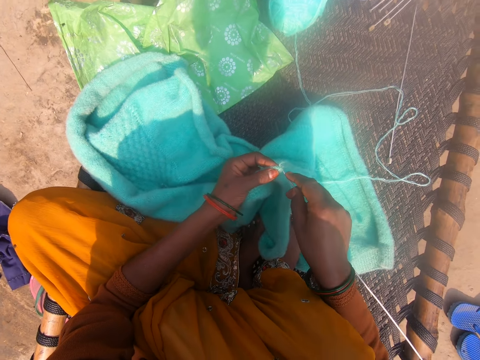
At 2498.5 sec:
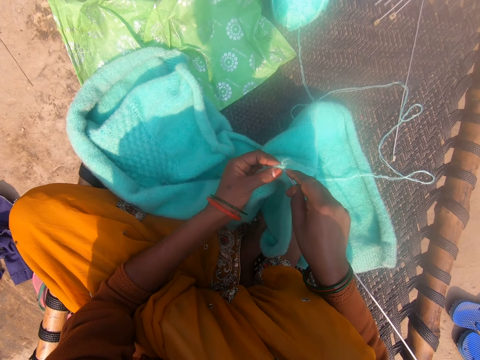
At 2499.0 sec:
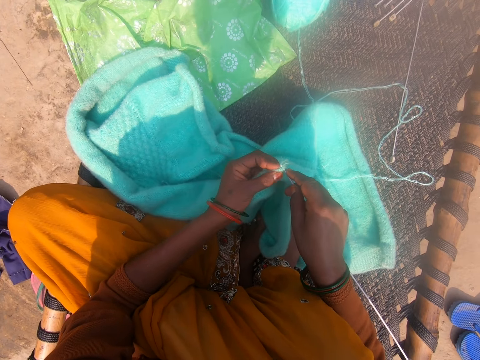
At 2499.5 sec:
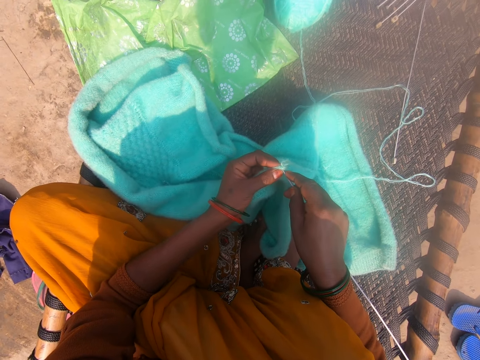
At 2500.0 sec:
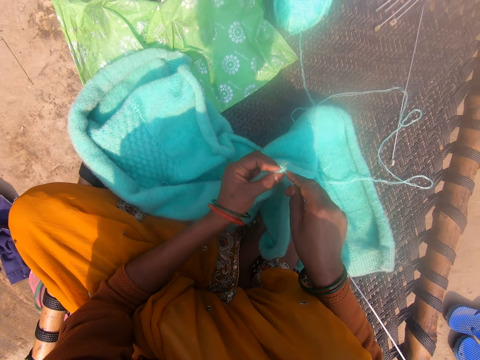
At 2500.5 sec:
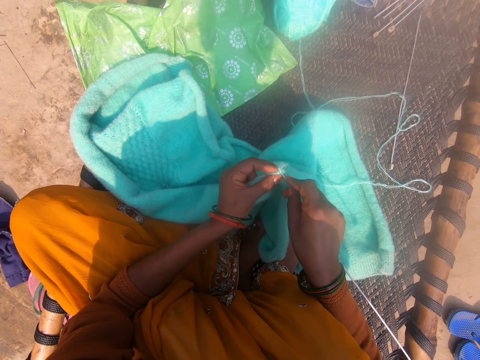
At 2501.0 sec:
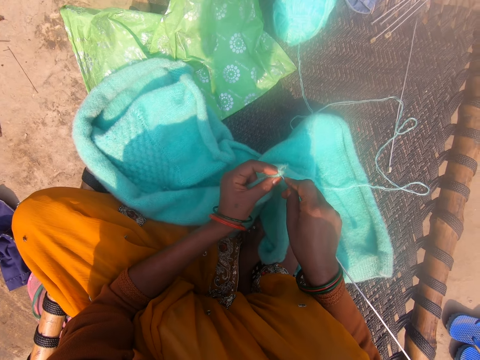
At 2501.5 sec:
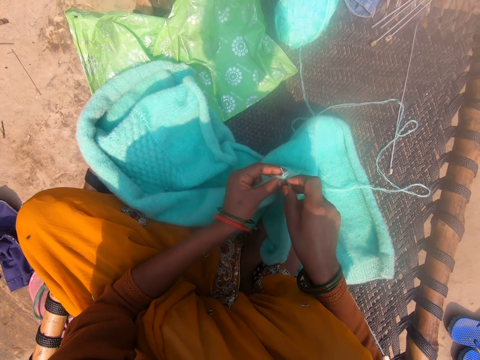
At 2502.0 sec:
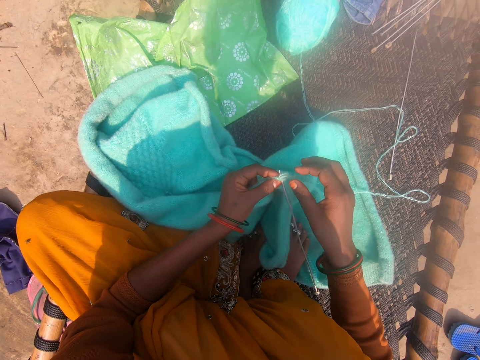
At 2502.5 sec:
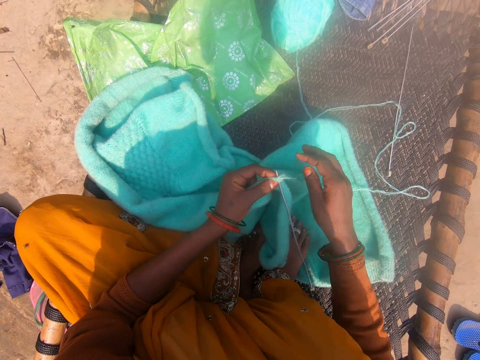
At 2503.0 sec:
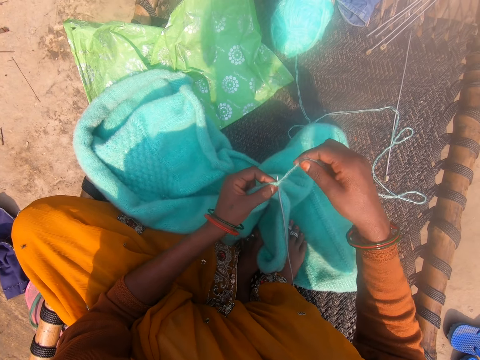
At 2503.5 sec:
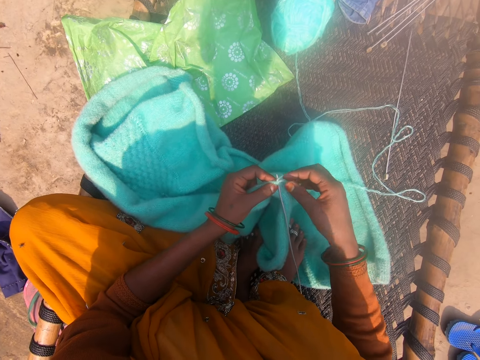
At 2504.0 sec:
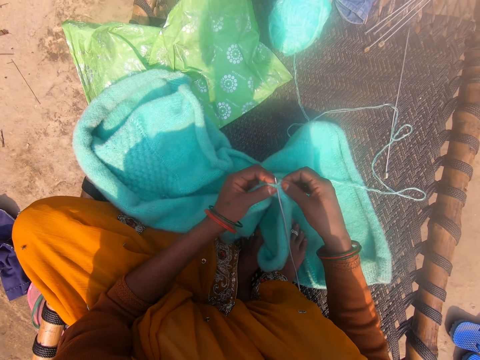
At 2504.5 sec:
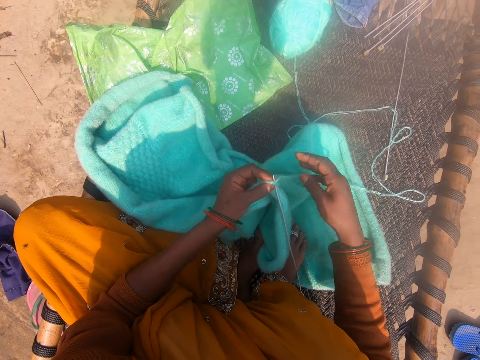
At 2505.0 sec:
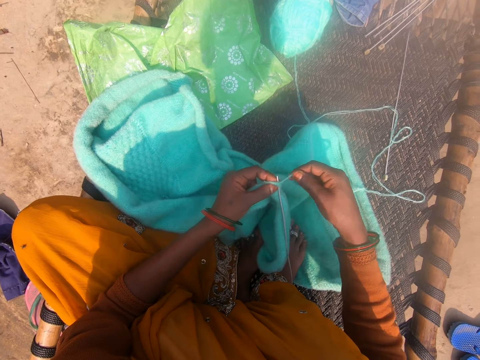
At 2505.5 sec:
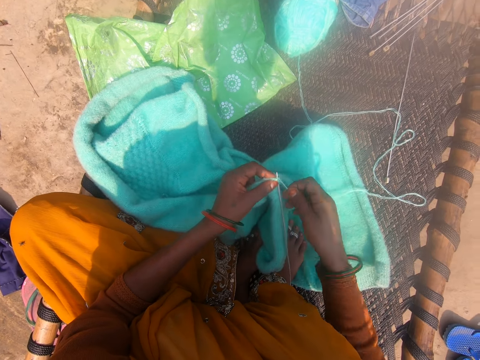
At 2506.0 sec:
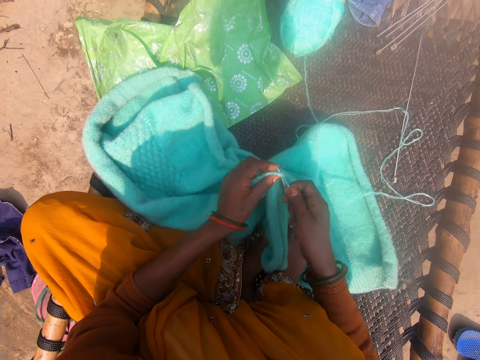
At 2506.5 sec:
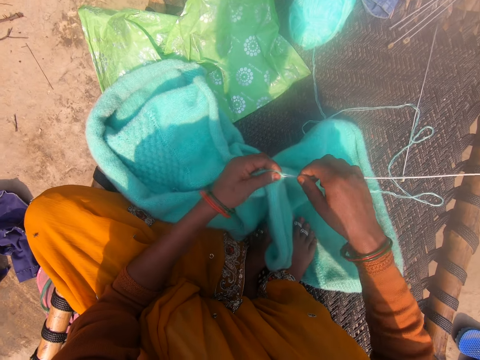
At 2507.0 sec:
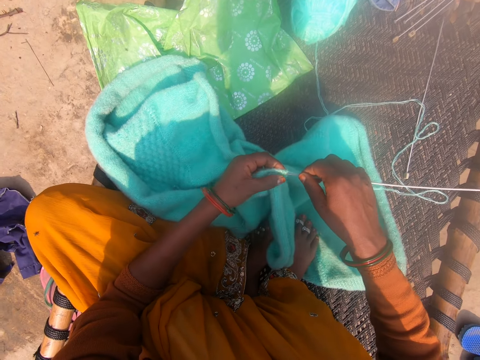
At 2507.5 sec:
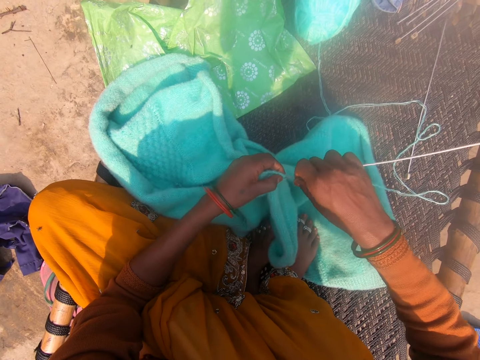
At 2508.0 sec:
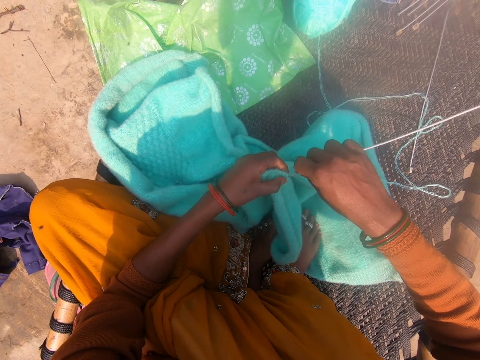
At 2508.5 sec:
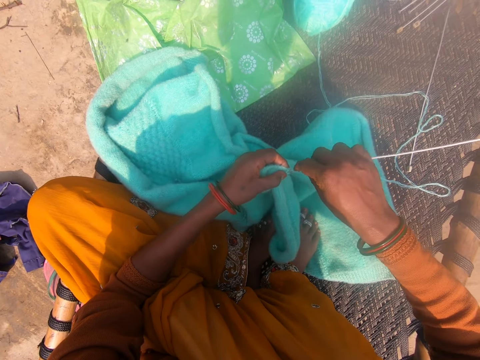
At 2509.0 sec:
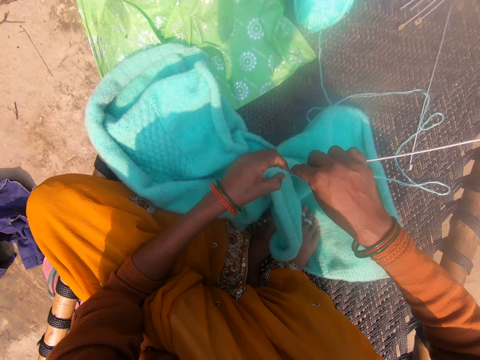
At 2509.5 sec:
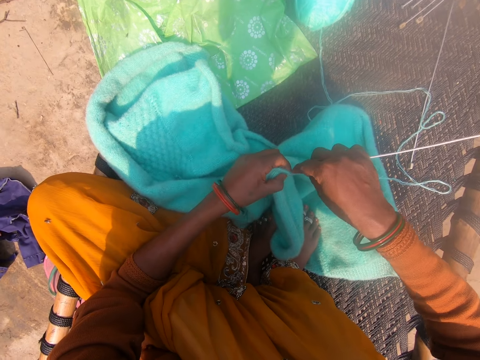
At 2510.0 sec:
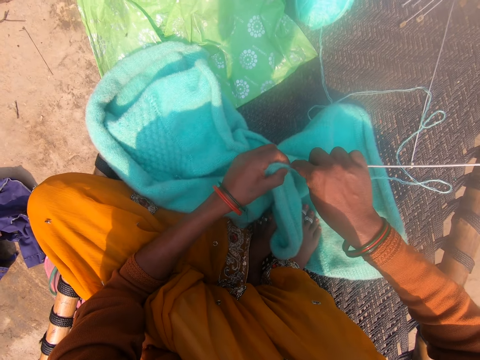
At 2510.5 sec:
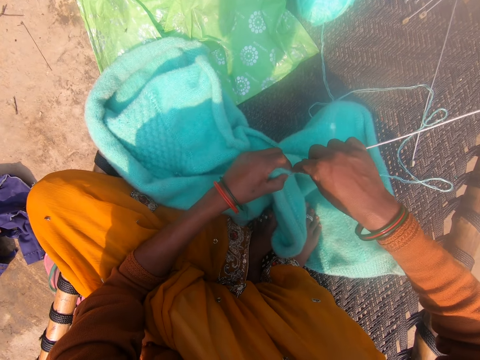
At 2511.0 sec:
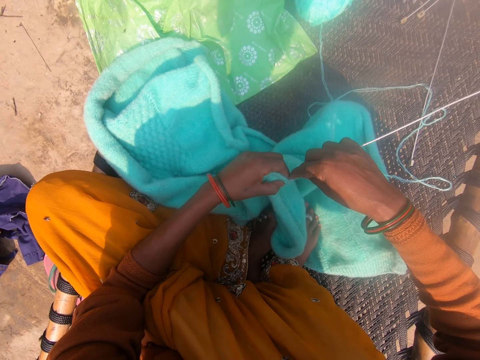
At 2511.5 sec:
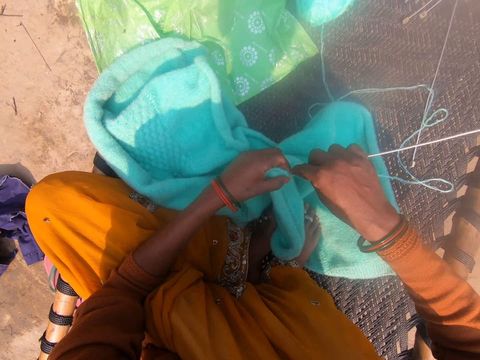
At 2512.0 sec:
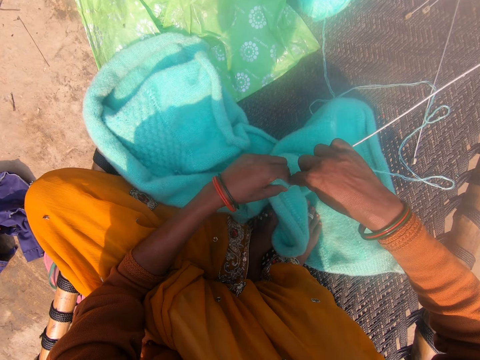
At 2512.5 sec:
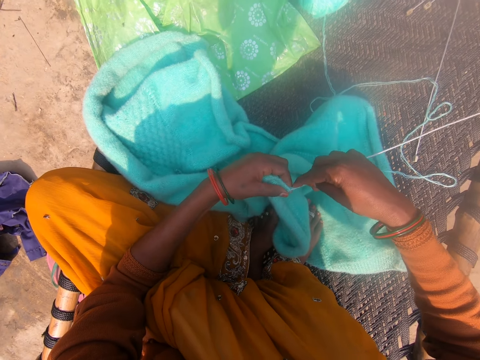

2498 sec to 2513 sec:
The camera wearer fixes the crochet on the sweater. They hold the thread. They roll the thread around the crochet. They sew the sweater.

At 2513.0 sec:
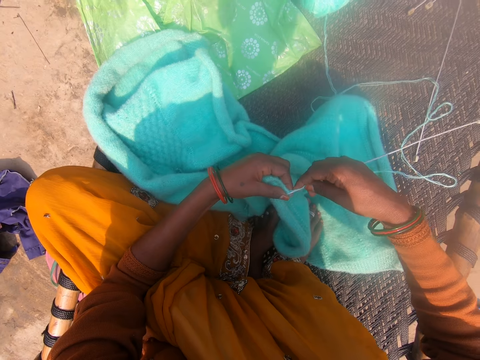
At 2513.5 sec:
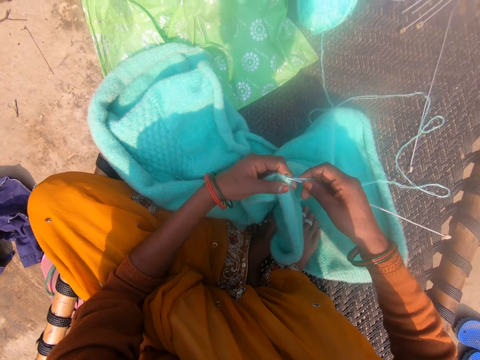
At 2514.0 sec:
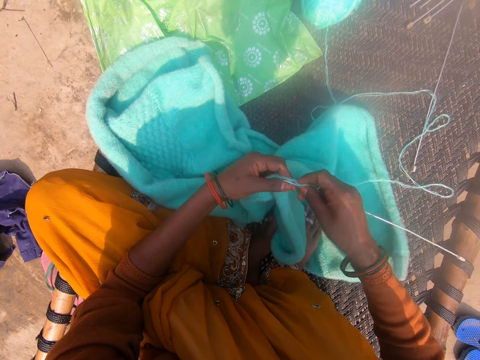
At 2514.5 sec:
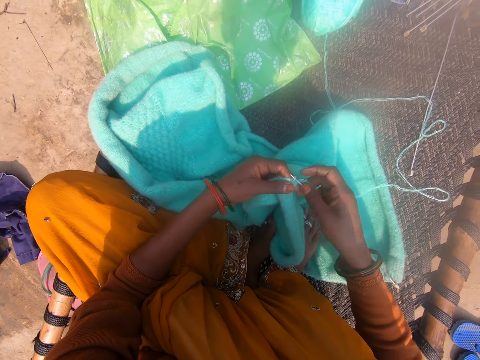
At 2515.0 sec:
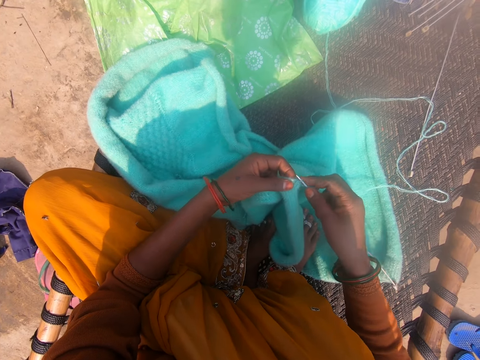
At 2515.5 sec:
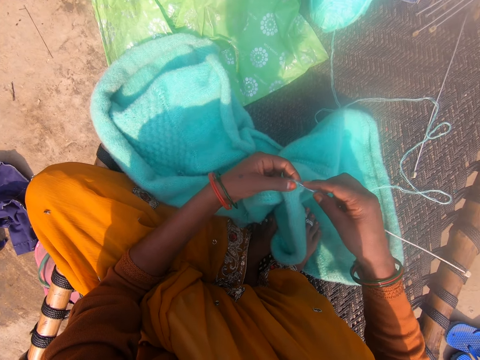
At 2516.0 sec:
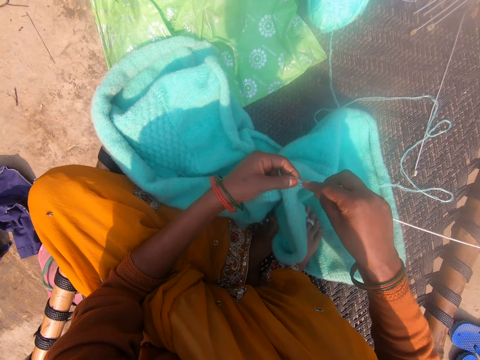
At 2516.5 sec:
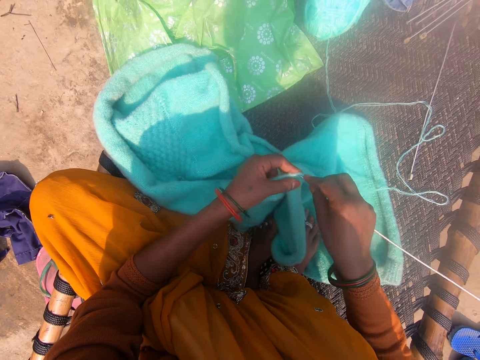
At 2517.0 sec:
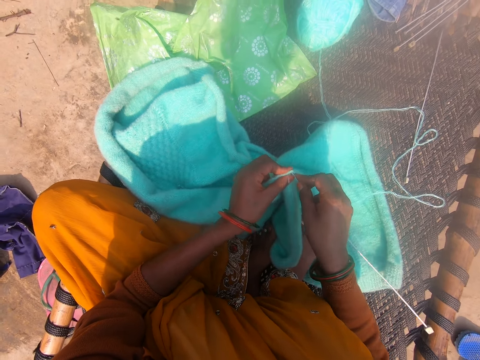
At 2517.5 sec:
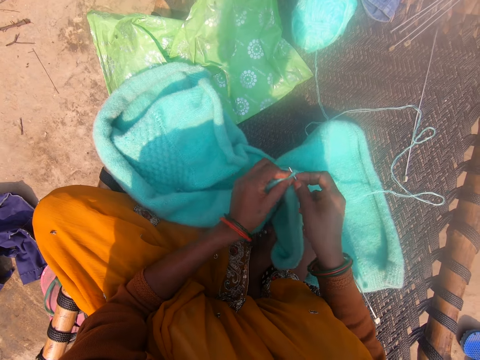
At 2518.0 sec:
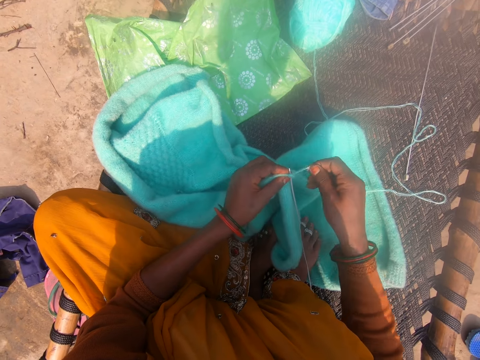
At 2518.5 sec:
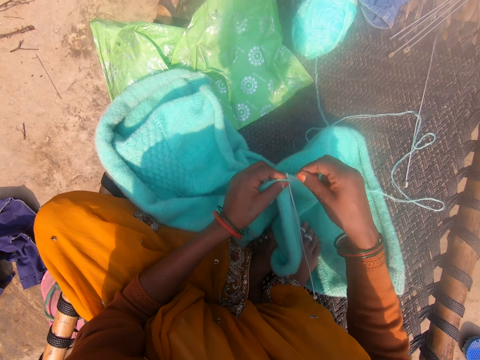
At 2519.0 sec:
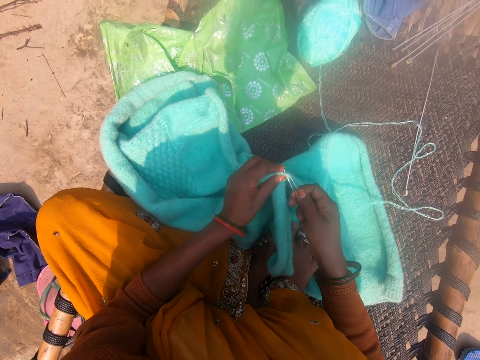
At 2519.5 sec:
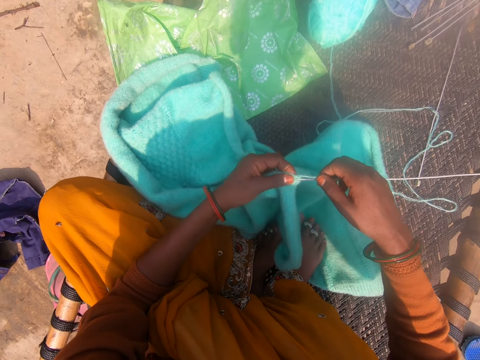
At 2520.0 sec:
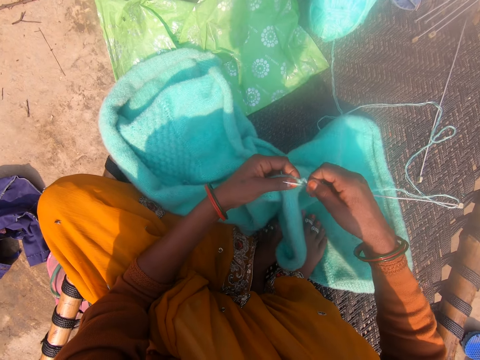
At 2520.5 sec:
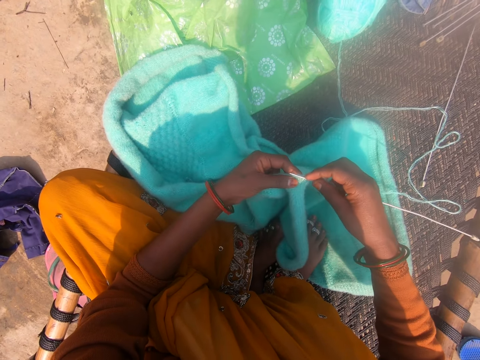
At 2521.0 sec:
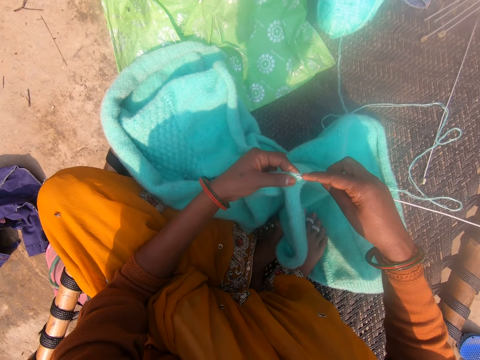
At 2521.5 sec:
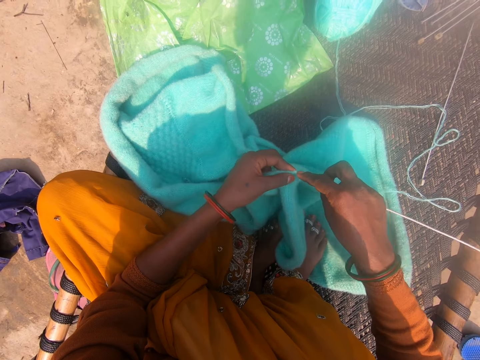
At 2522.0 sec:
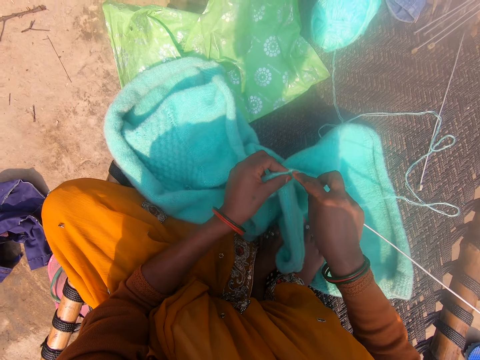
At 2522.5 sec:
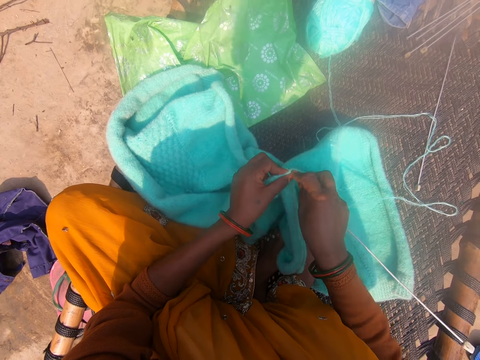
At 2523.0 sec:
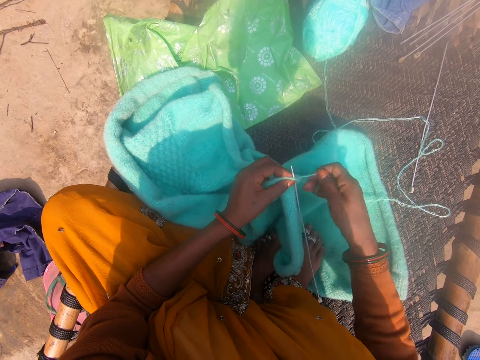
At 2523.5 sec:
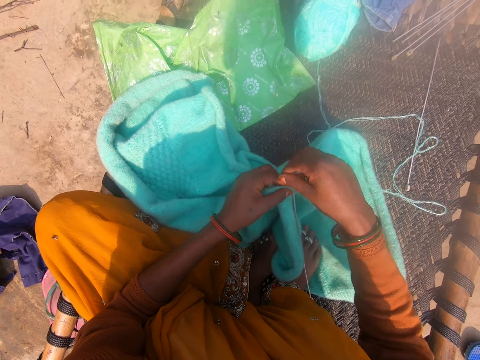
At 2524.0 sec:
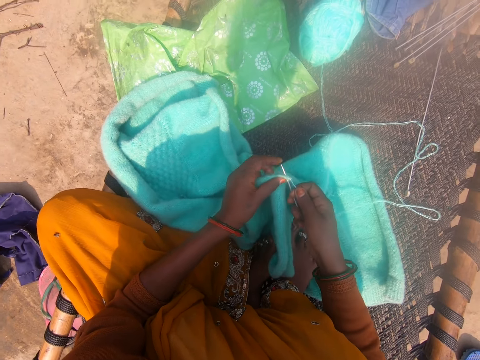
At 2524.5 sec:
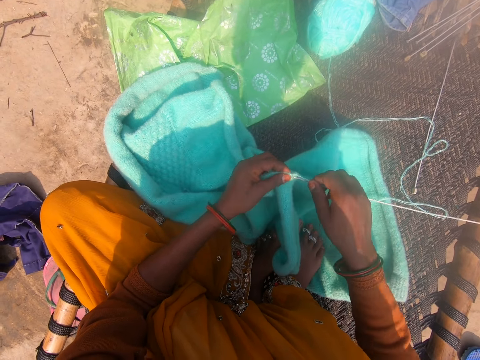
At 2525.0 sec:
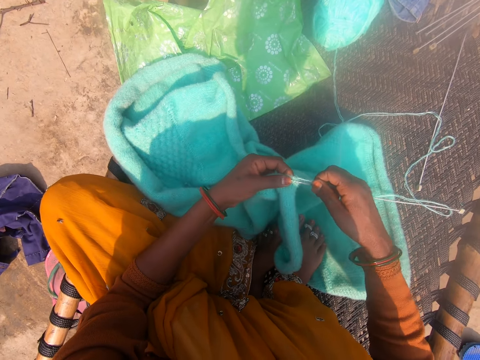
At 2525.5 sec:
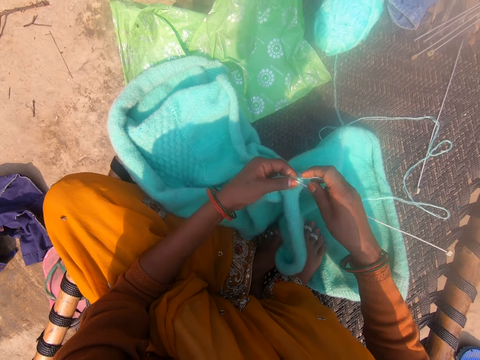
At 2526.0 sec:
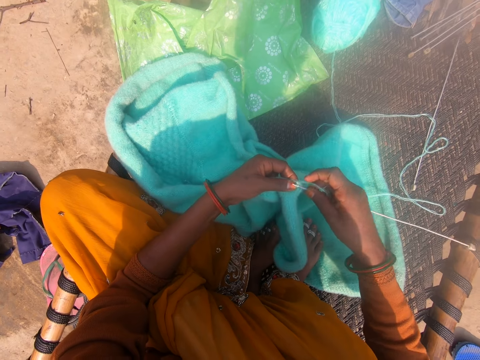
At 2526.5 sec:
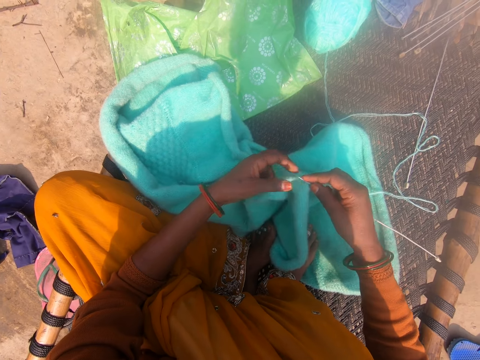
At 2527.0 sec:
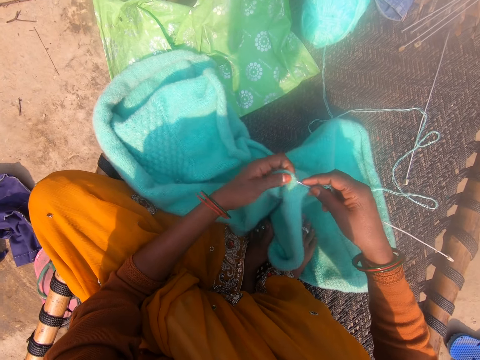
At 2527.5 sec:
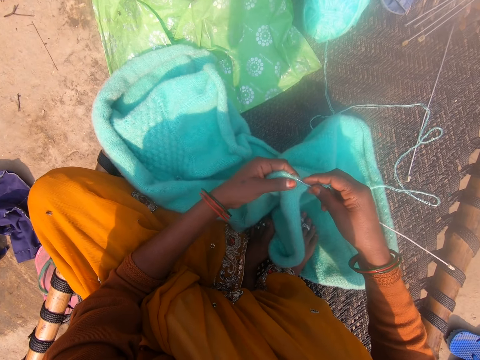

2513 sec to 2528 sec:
The camera wearer rolls the thread around the crochet. They sew the sweater. They roll the thread around the crochet. They sew the sweater.
